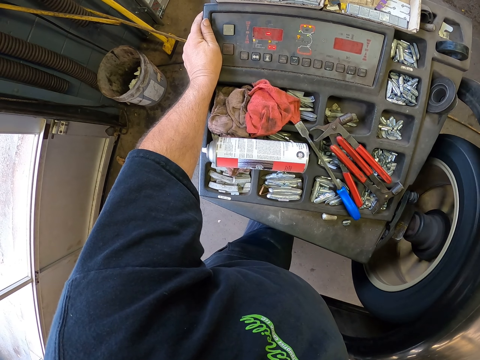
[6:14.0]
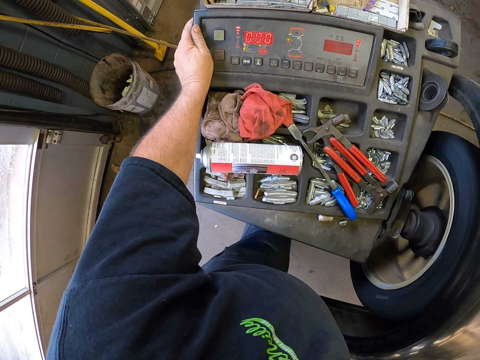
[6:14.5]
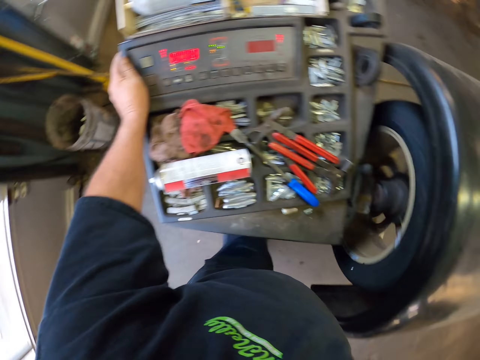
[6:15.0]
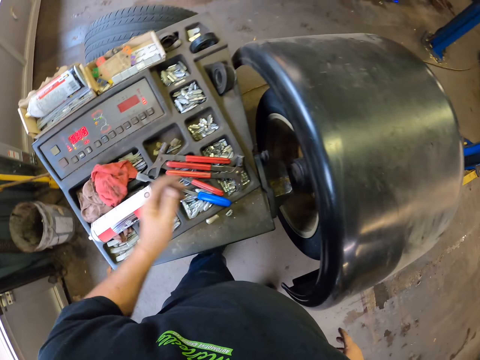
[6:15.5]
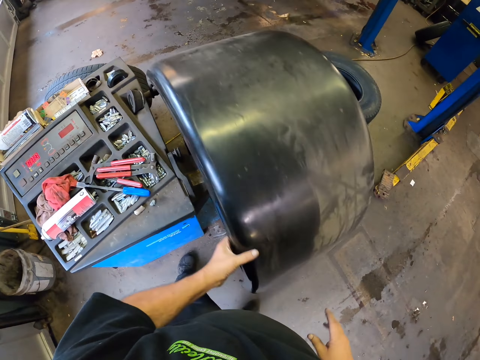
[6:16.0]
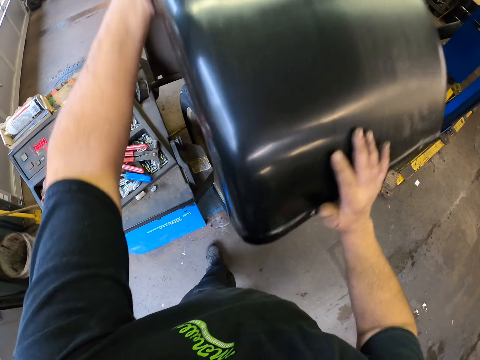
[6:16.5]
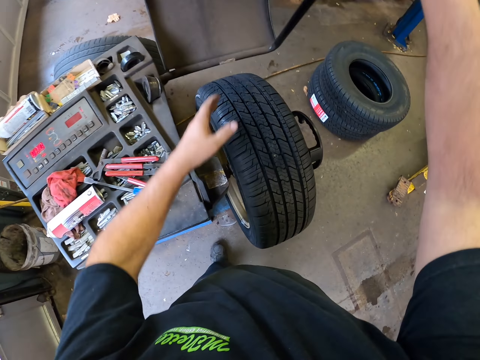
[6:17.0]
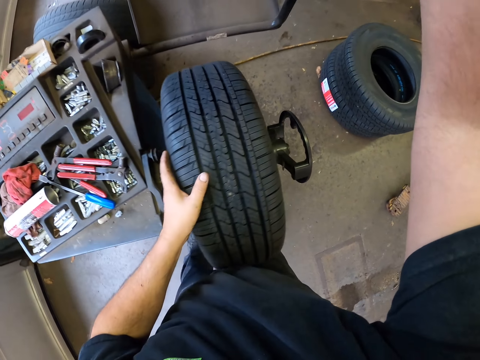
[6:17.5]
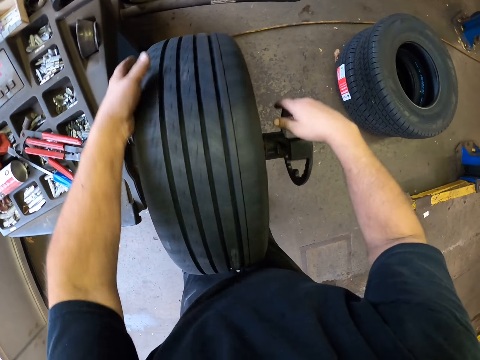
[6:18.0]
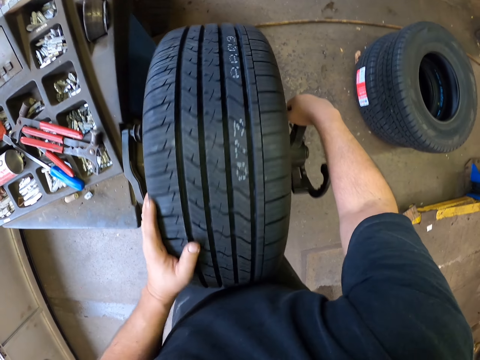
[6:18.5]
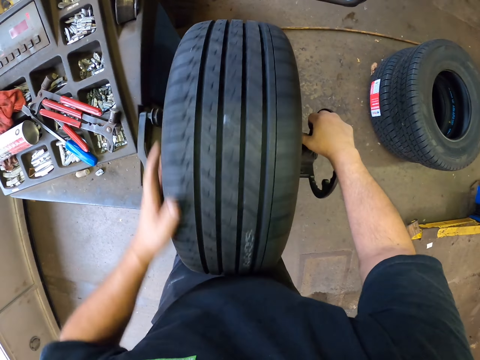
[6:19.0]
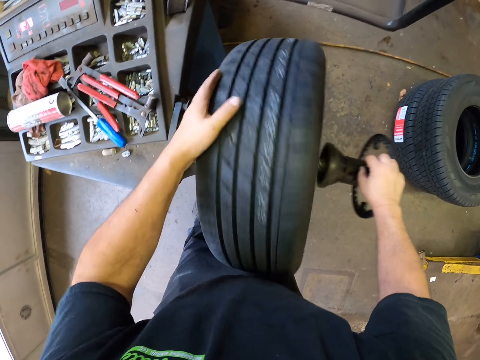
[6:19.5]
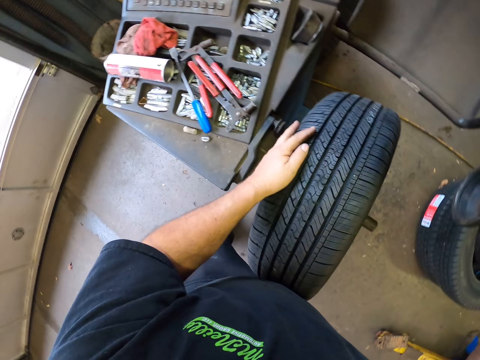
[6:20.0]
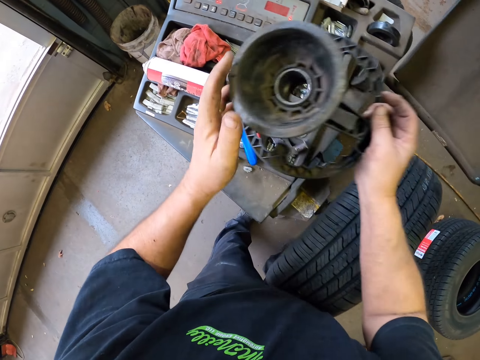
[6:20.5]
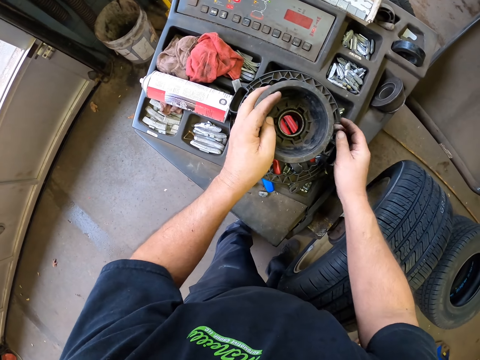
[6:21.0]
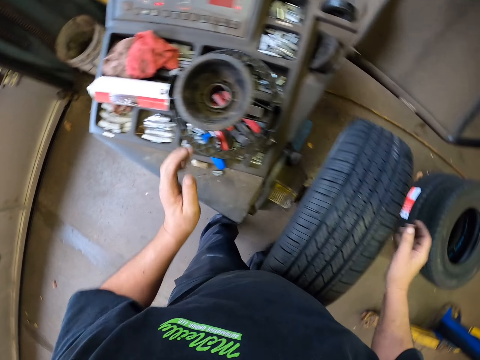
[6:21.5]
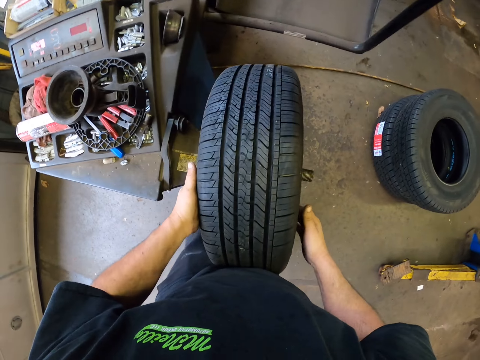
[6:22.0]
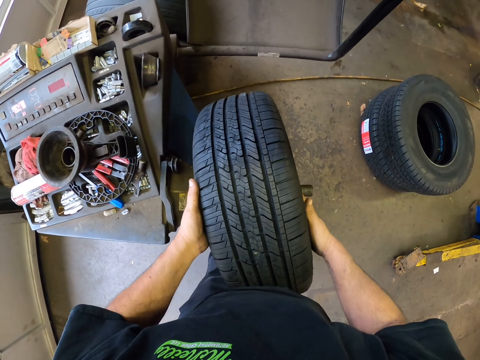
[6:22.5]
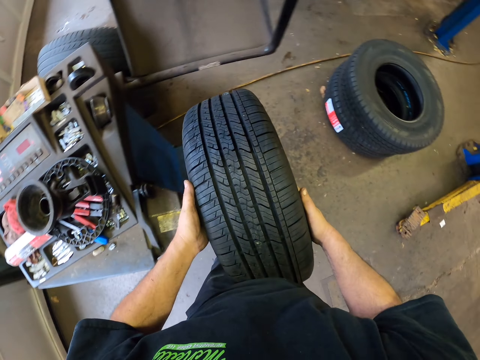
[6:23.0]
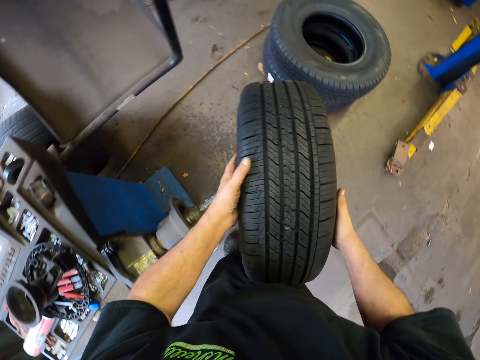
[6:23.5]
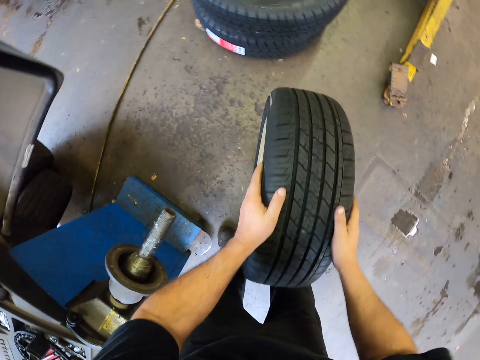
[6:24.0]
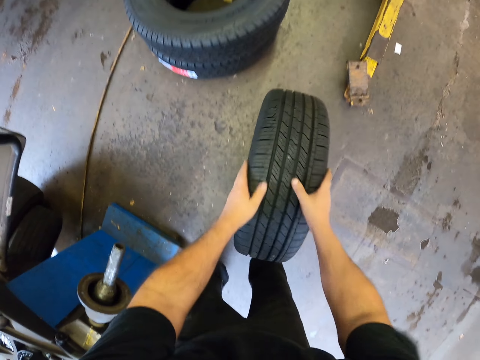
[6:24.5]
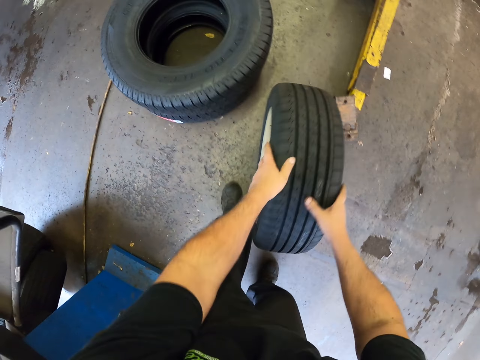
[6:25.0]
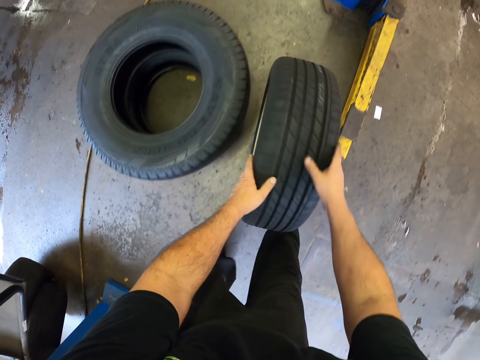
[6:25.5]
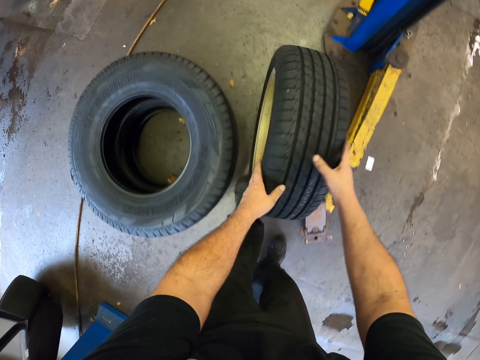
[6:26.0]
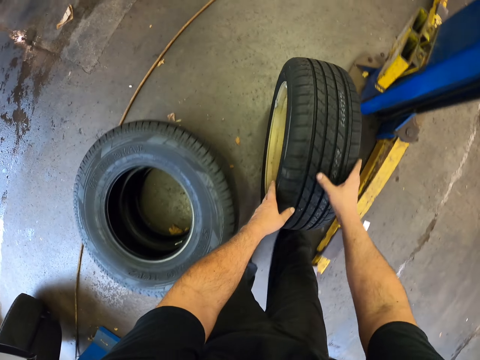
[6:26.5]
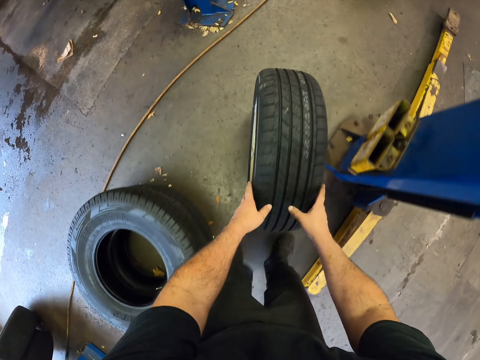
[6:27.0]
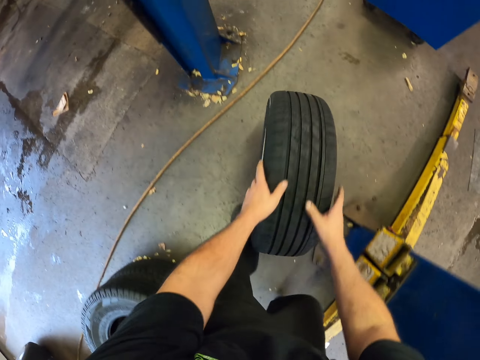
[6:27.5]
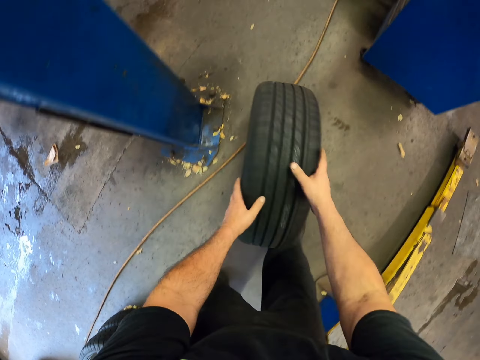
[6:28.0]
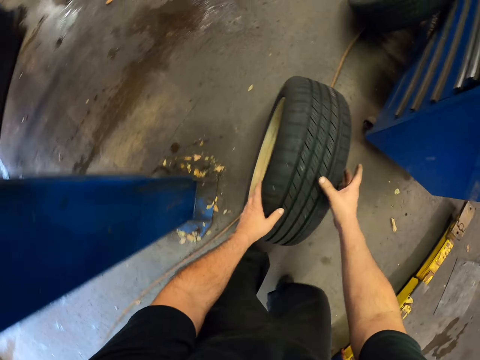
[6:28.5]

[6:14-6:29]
The camera wearer lifts the wheel cover with both hands. They place a hand on the wheel. They run the wheel with a hand. They untie the tire holder. They place a hand on the wheel balancing adaptor. They remove the wheel balancing adaptor from the machine. They hold the wheel balancing adaptor. They put the tire holder down. They remove the wheel from the machine. They put the tire down. They run the wheel around the garage.

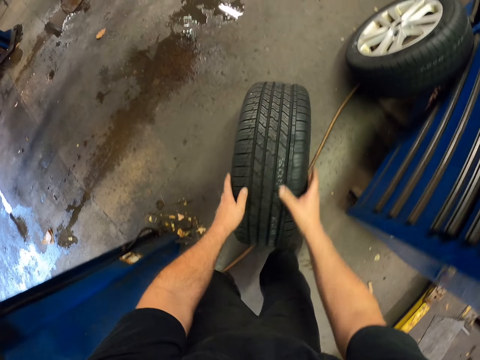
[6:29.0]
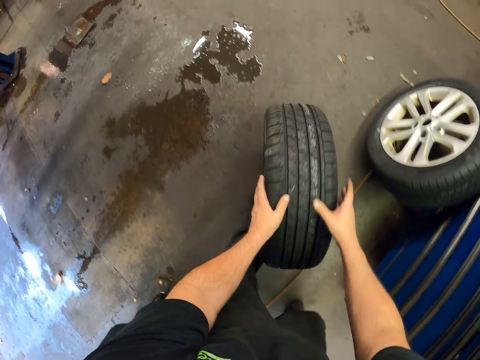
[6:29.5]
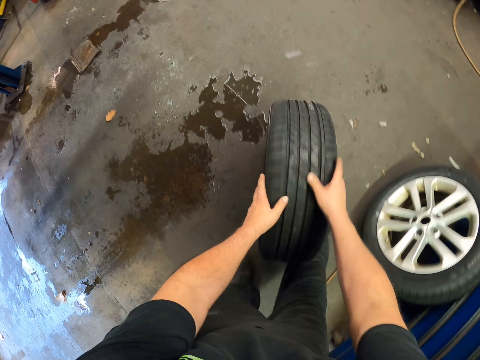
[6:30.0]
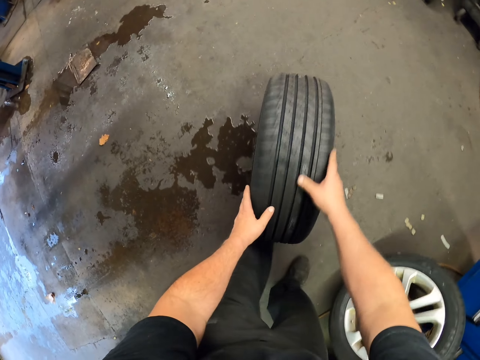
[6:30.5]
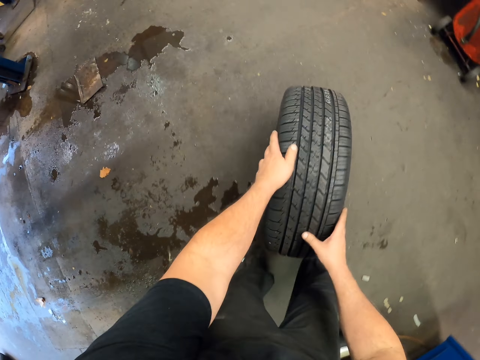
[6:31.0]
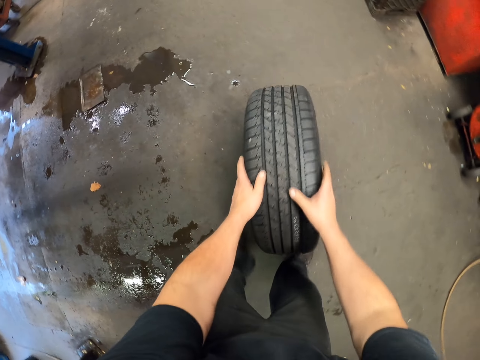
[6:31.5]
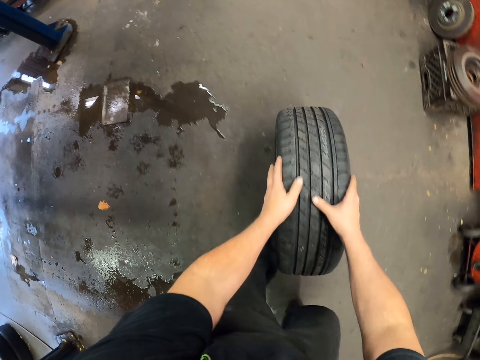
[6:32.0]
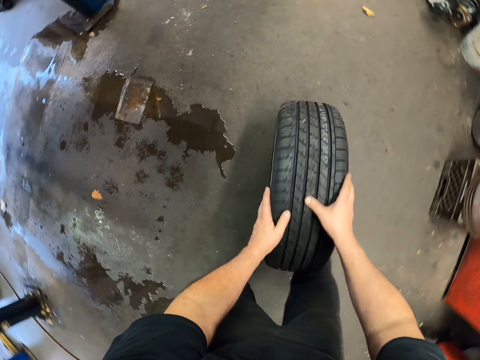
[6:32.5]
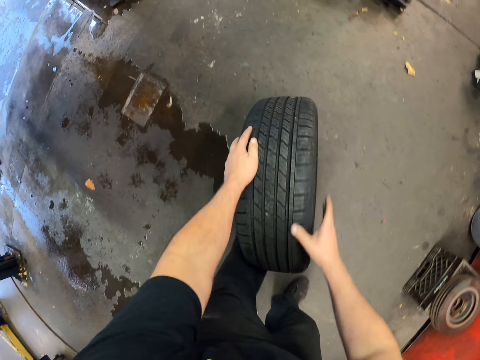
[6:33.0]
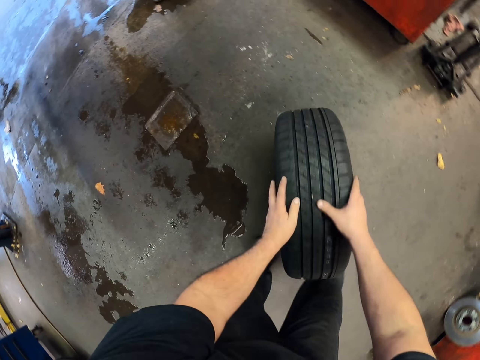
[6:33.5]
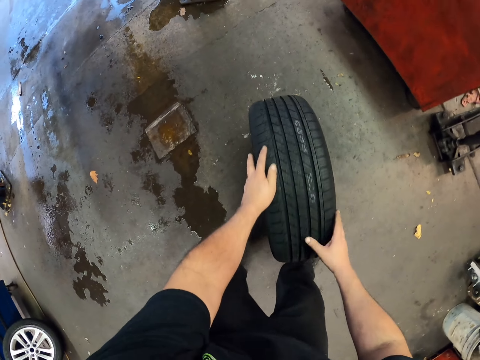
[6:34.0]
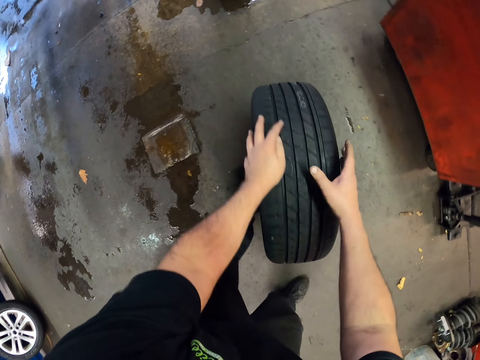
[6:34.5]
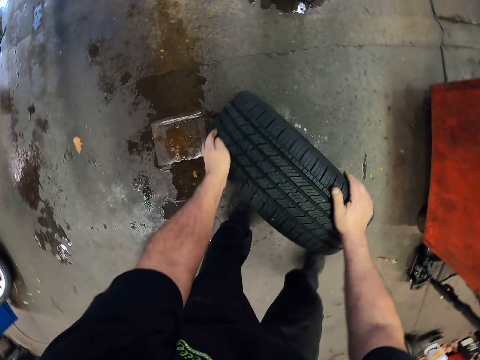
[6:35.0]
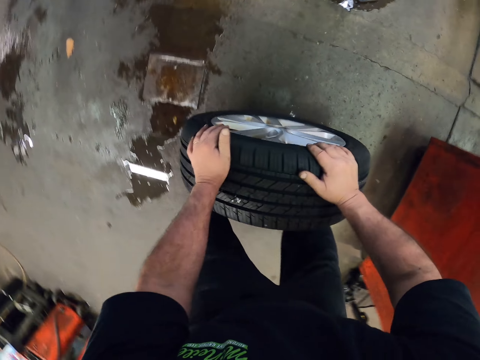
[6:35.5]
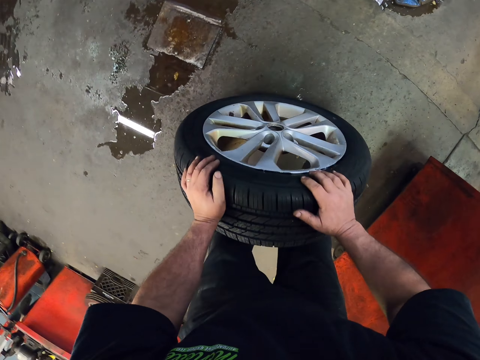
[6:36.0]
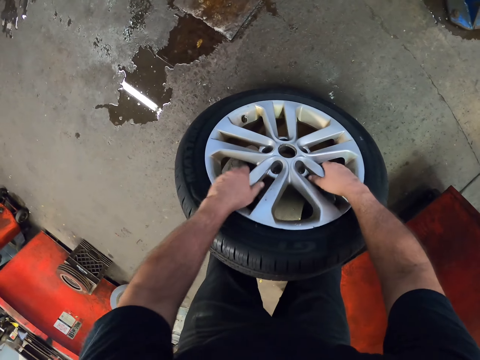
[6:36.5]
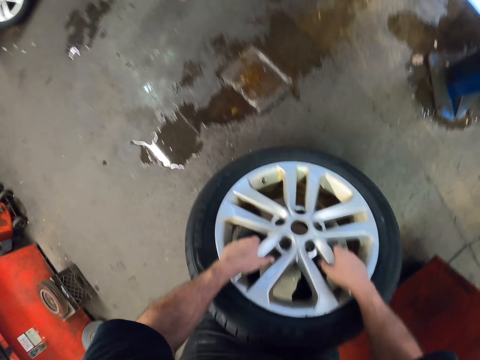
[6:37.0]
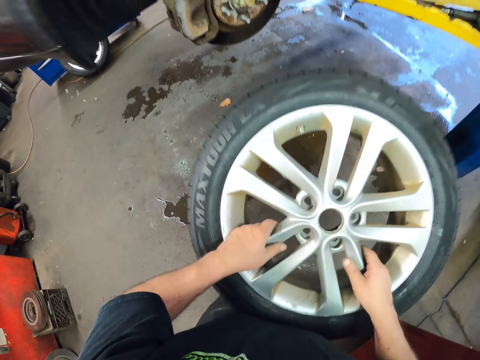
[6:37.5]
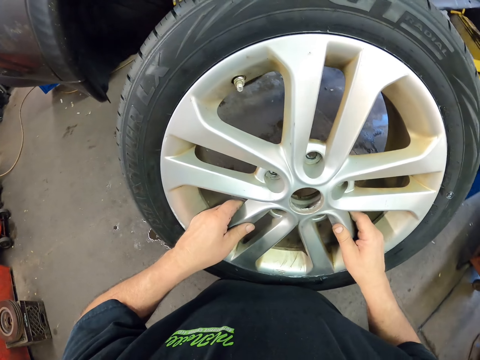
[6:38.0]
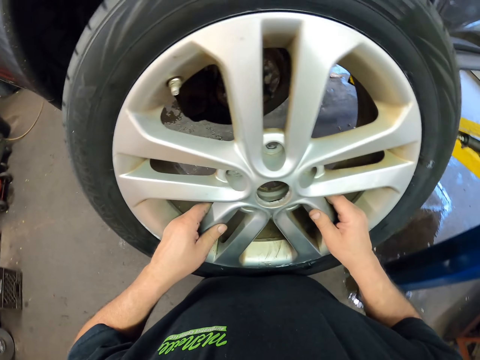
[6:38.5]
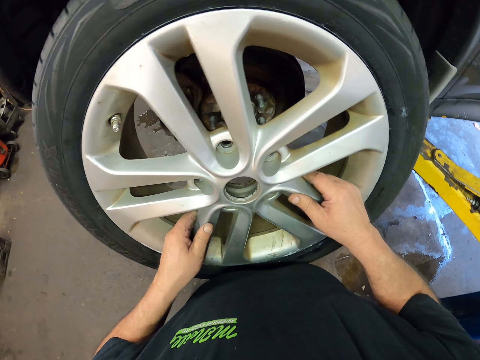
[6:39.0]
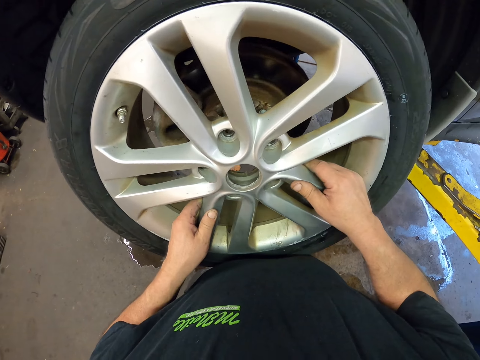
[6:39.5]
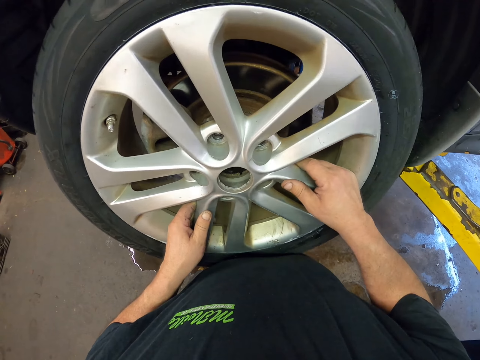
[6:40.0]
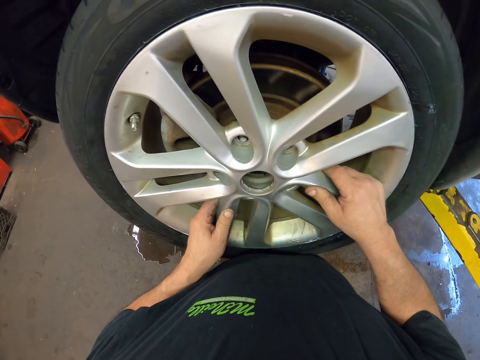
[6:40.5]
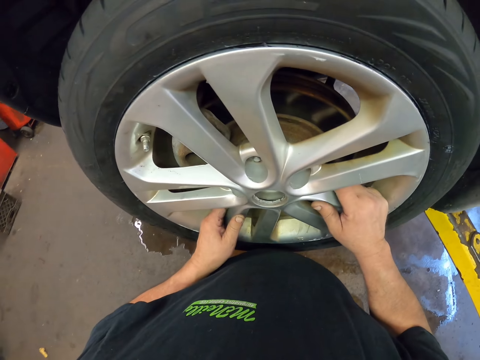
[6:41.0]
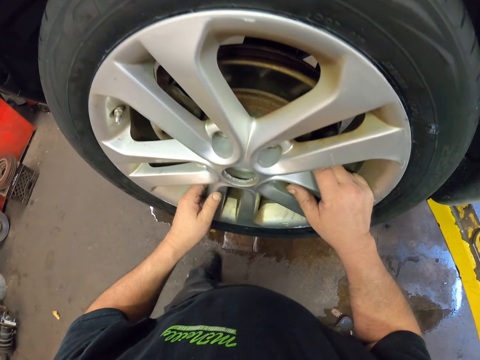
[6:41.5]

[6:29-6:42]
The camera wearer carries the tire. They lift the wheel with both hands. They place the wheel on the car.
